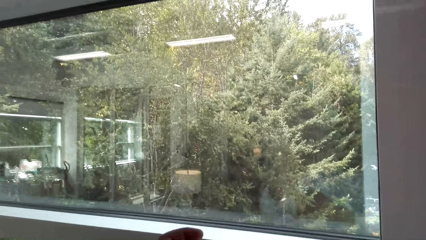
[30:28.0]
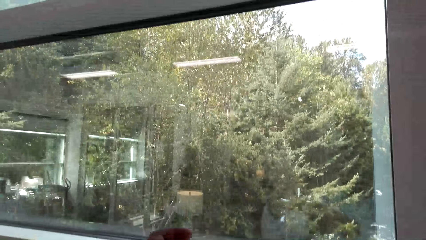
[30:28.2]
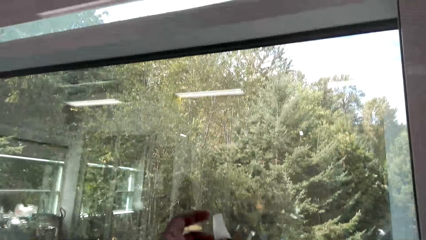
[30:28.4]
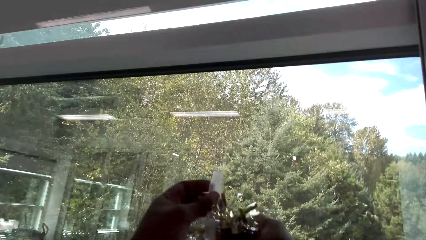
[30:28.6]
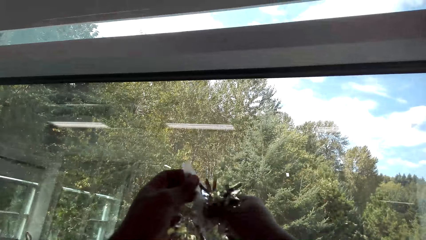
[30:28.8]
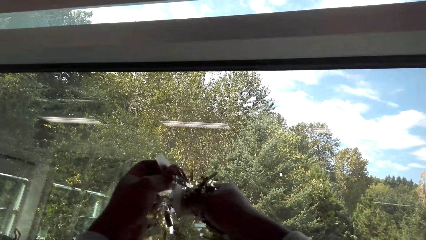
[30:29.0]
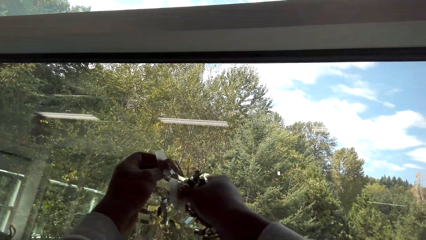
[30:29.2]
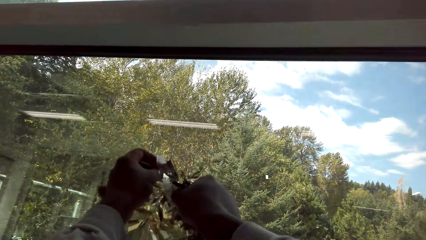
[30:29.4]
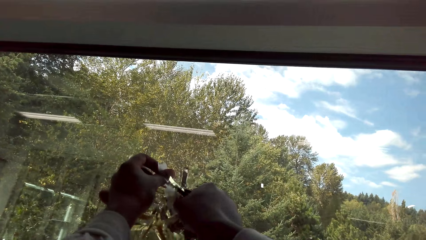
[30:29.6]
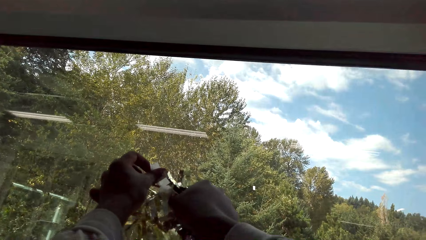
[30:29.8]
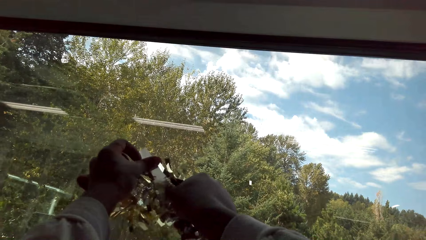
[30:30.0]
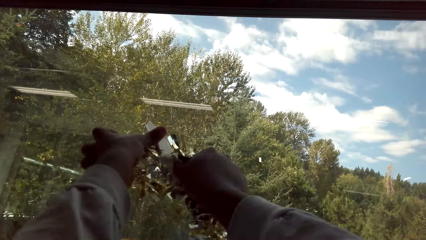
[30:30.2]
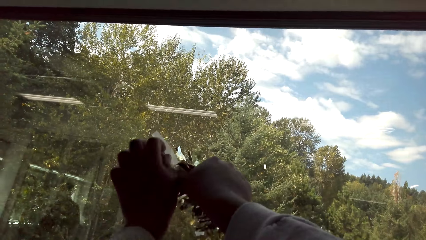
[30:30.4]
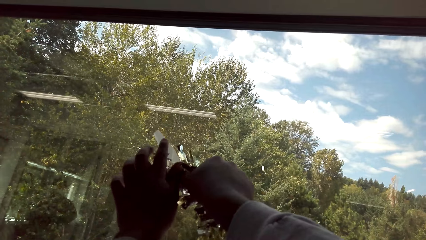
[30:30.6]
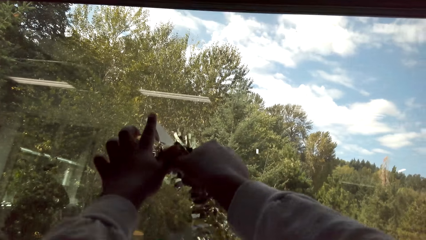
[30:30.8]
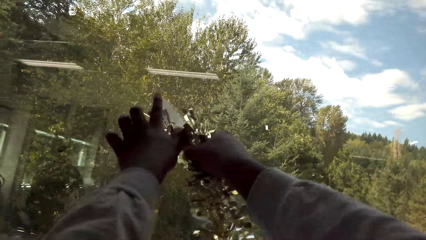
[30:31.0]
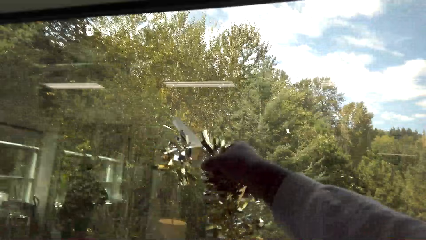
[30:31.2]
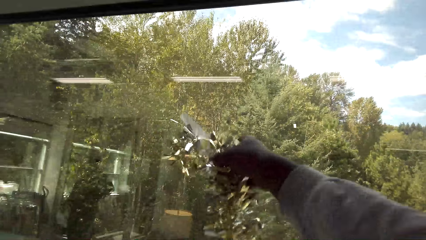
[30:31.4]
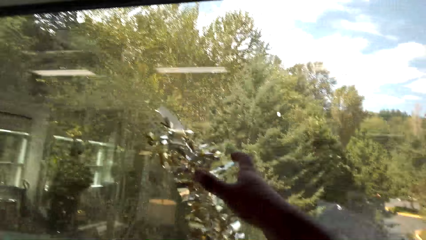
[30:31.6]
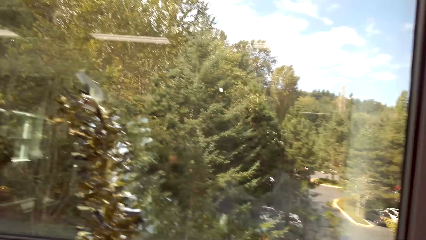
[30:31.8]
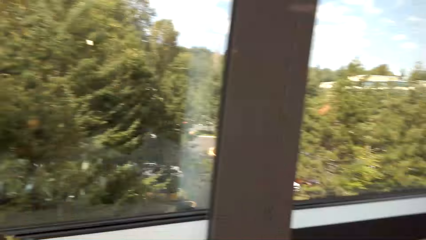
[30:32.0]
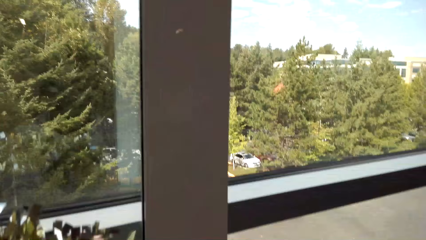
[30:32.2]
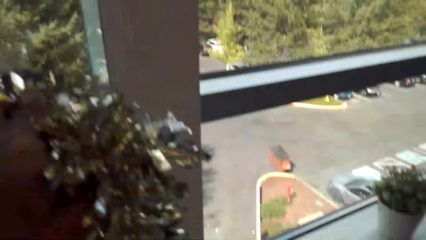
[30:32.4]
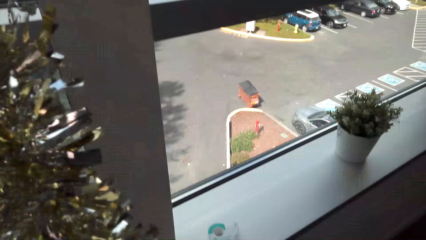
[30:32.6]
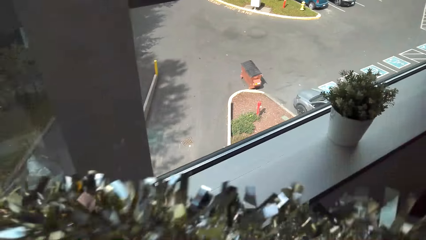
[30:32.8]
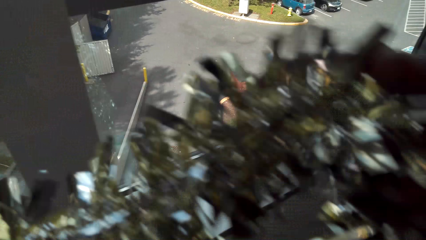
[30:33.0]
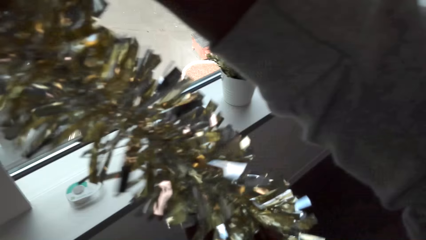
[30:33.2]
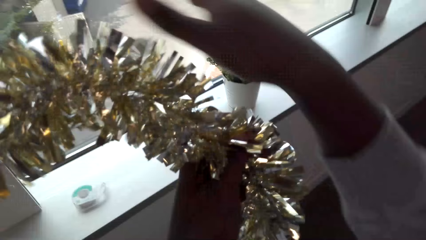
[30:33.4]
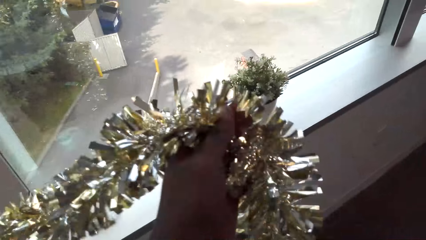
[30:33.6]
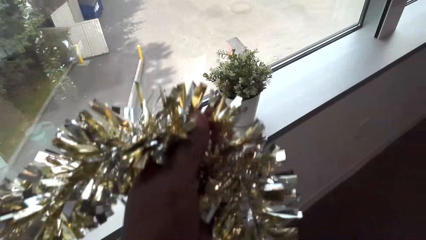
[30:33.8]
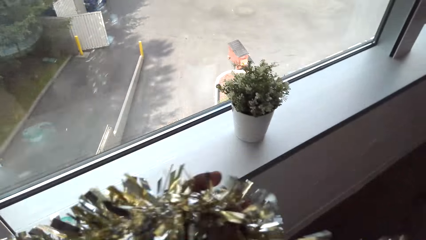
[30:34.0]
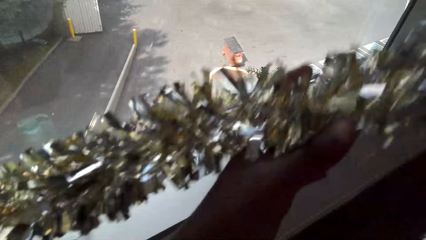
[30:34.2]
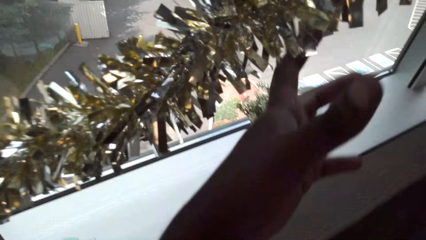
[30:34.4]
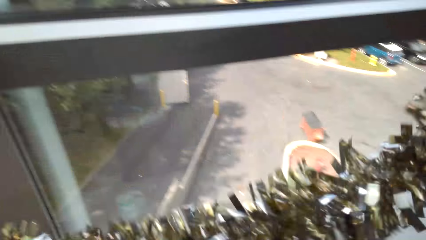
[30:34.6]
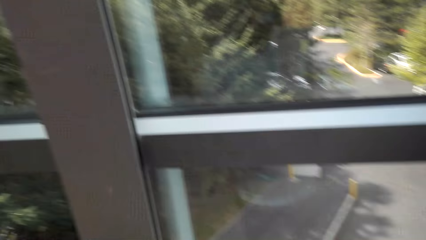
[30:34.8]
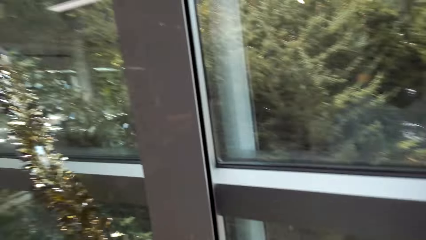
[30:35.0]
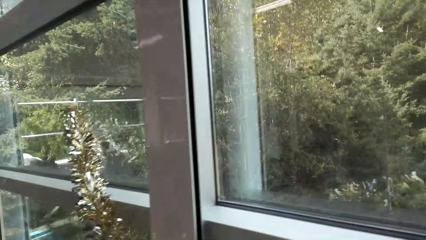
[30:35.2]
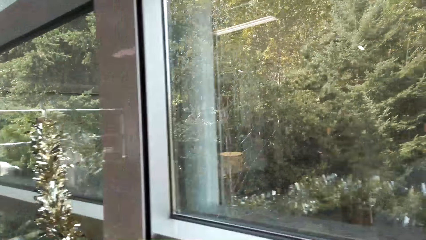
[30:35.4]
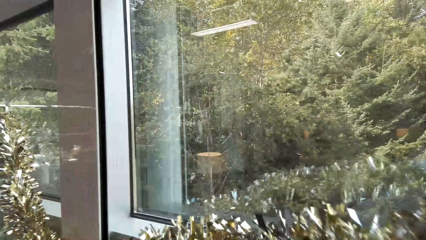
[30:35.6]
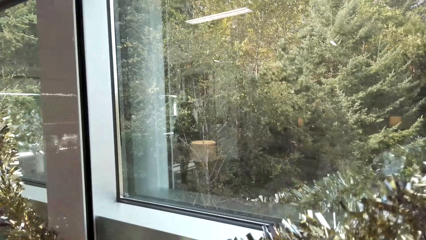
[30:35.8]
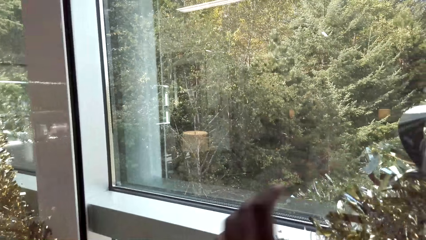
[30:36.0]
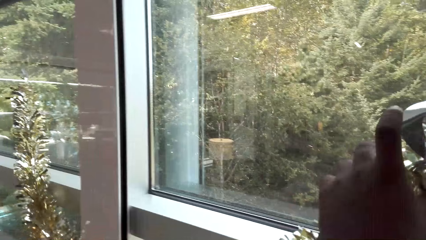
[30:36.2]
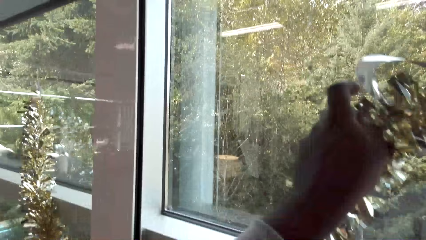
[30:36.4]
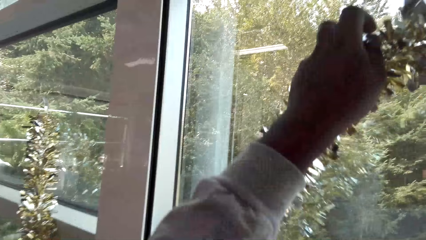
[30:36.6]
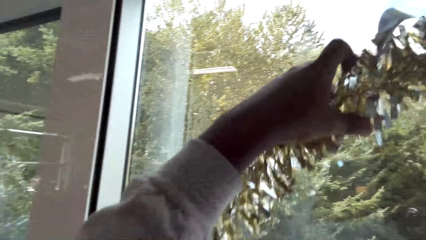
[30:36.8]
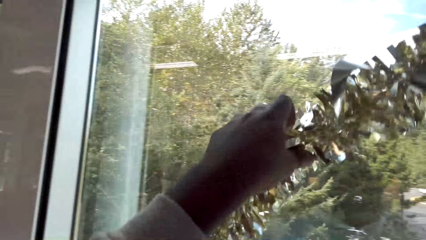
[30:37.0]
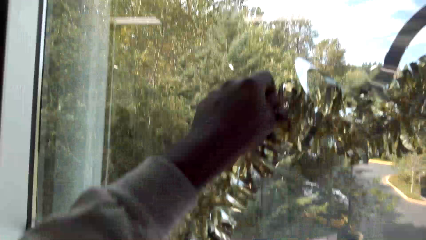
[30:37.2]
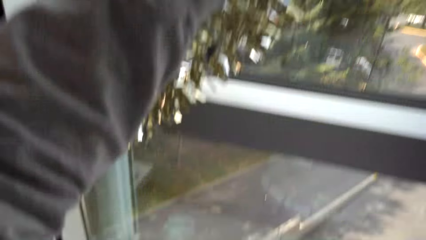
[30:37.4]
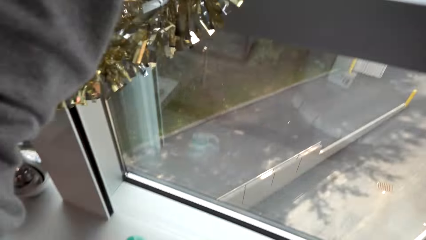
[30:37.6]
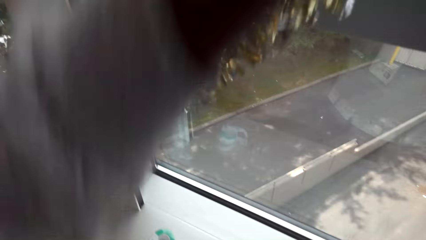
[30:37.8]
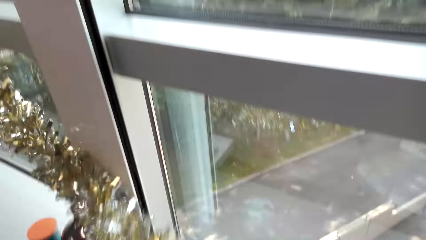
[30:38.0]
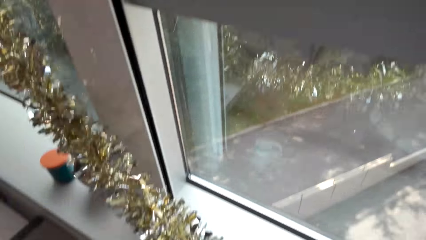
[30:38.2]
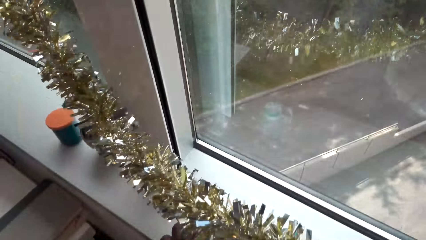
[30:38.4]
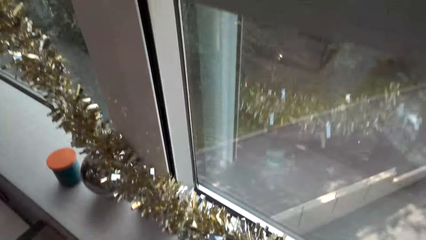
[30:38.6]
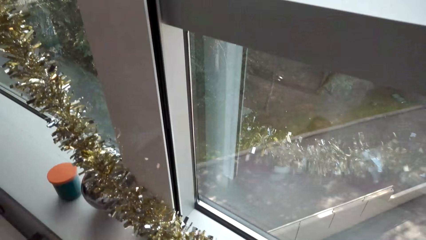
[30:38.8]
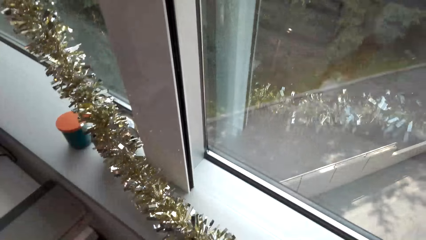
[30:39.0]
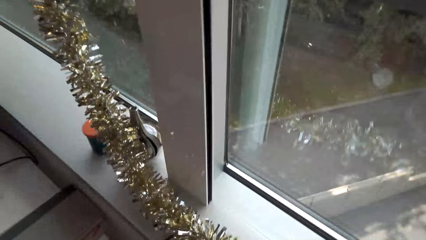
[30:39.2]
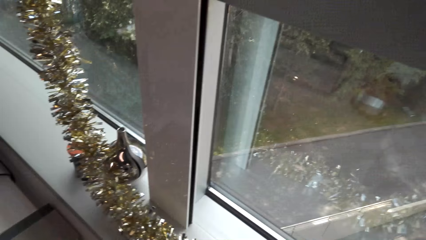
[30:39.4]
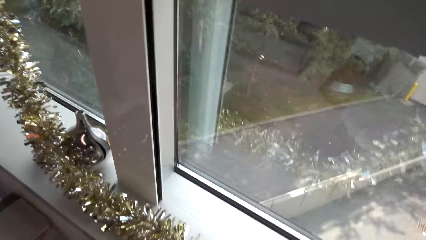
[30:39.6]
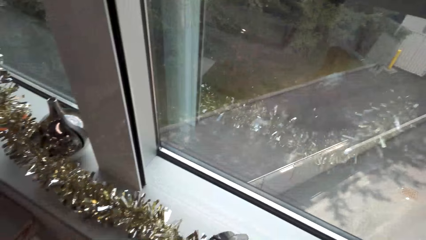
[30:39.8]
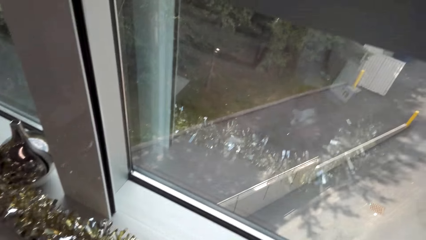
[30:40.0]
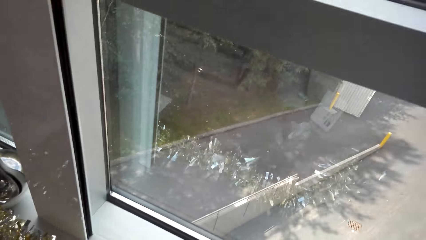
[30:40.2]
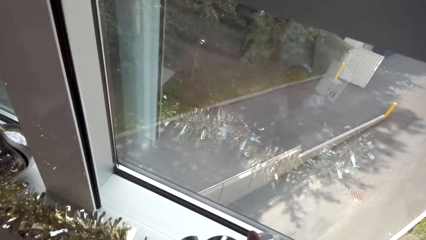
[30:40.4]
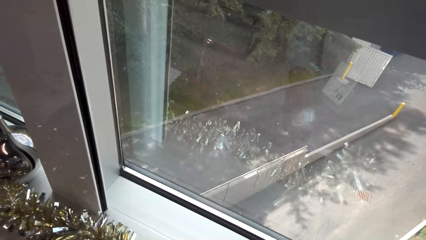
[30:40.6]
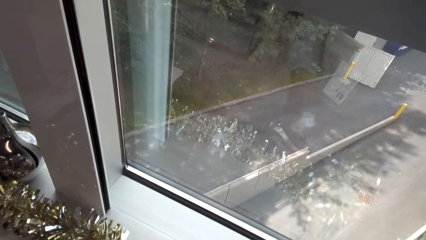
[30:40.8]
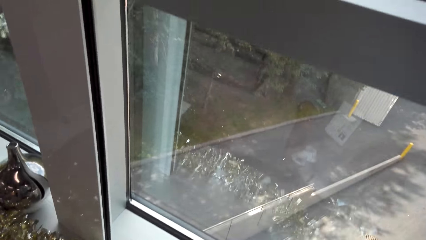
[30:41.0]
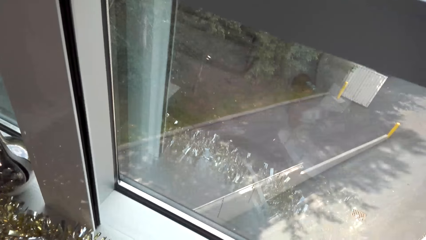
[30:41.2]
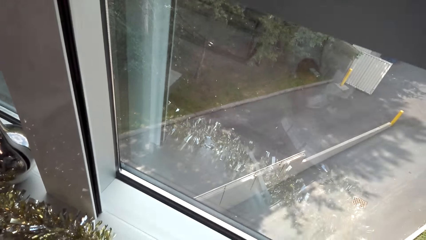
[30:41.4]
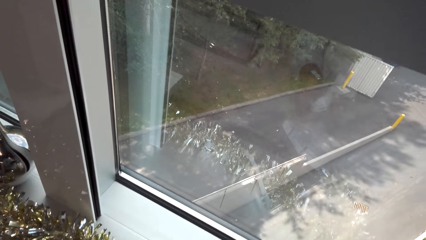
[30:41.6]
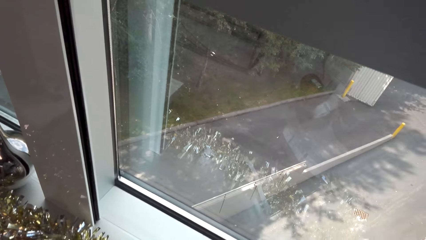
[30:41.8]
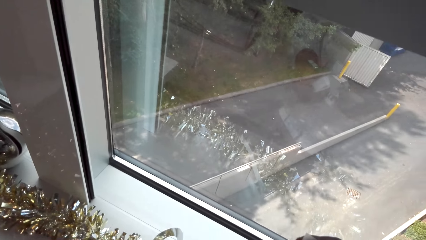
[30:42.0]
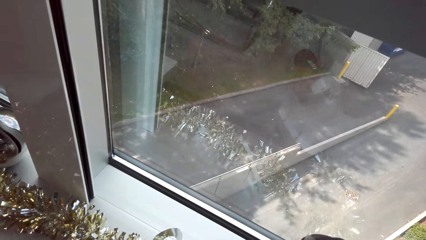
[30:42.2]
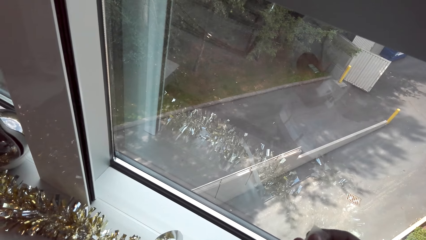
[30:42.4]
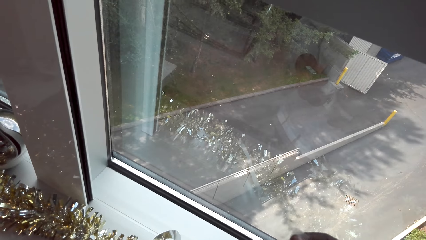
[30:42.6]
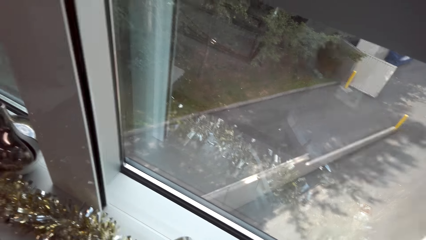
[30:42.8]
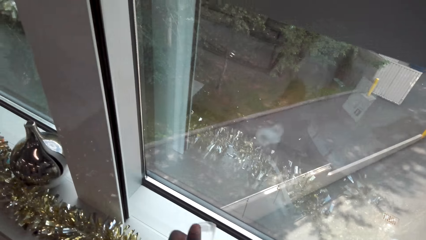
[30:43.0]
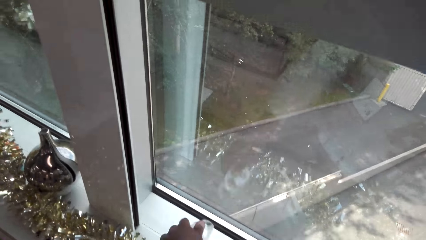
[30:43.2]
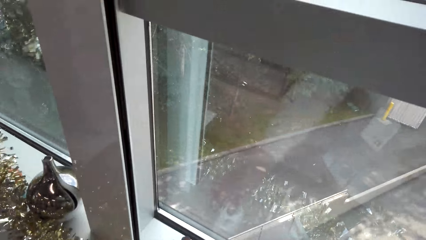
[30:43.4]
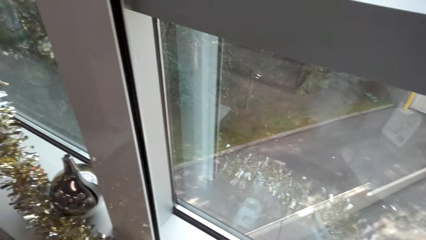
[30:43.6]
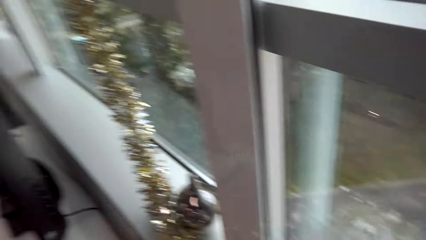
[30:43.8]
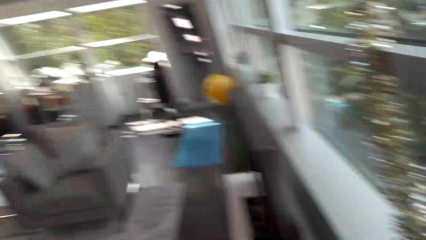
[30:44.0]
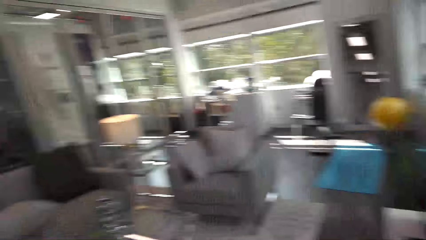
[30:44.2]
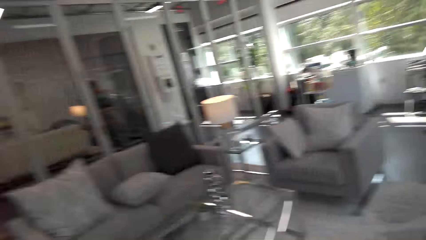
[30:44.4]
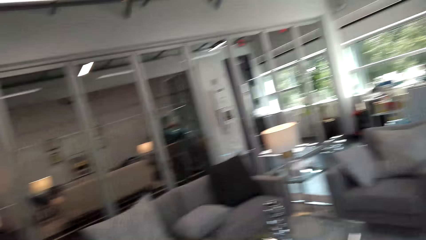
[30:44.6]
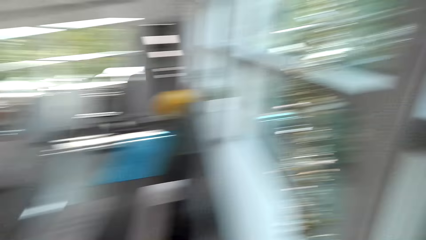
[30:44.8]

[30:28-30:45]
The camera wearer sticks the garland on the window. They adjust the garland.
